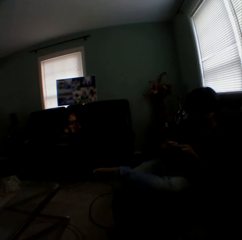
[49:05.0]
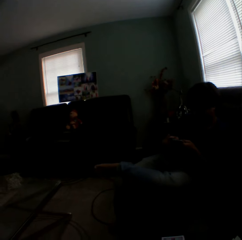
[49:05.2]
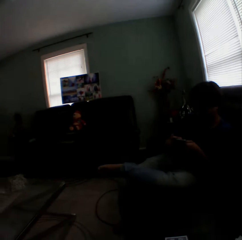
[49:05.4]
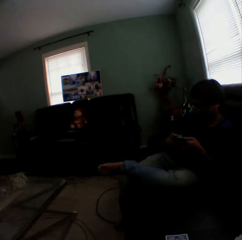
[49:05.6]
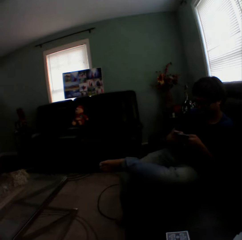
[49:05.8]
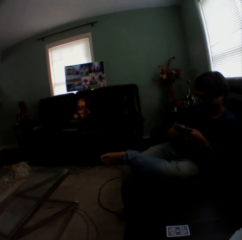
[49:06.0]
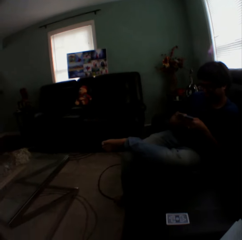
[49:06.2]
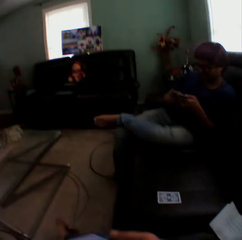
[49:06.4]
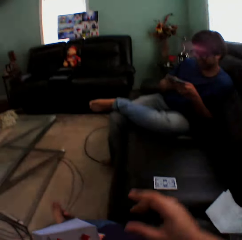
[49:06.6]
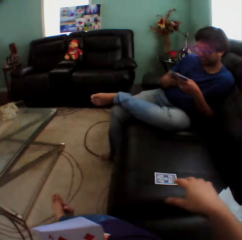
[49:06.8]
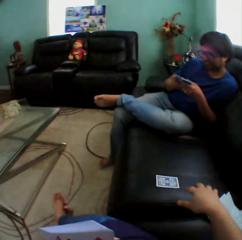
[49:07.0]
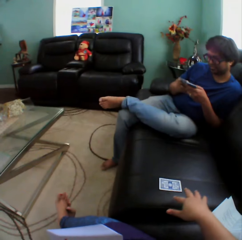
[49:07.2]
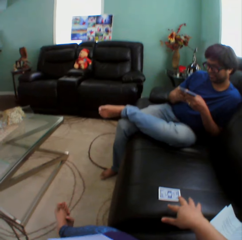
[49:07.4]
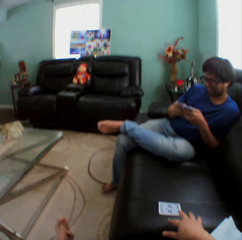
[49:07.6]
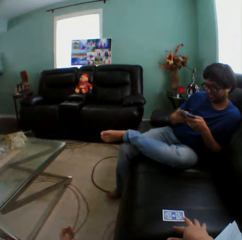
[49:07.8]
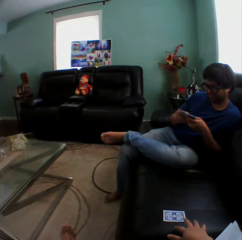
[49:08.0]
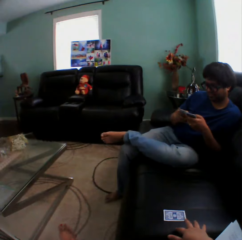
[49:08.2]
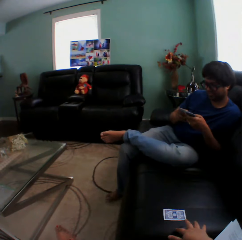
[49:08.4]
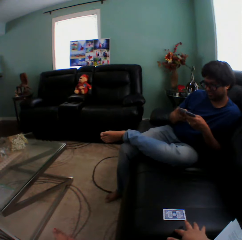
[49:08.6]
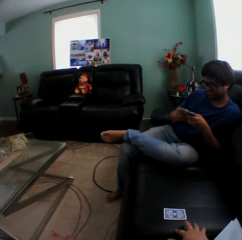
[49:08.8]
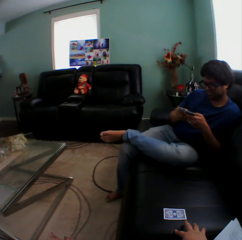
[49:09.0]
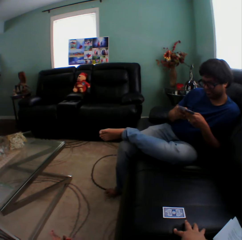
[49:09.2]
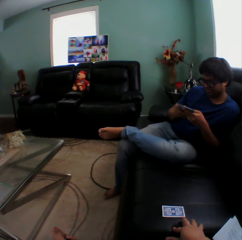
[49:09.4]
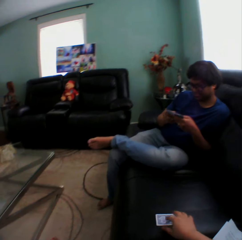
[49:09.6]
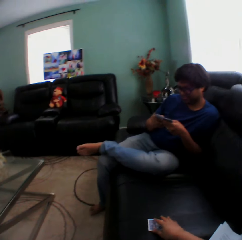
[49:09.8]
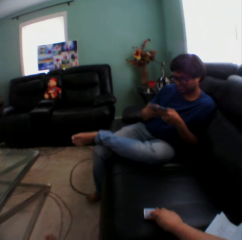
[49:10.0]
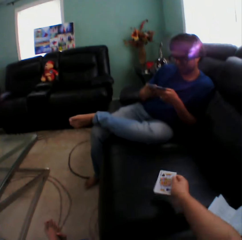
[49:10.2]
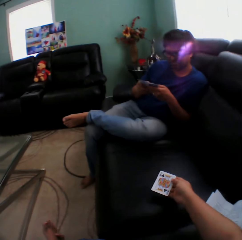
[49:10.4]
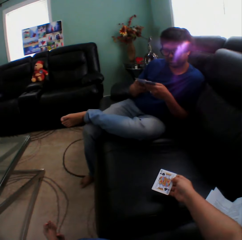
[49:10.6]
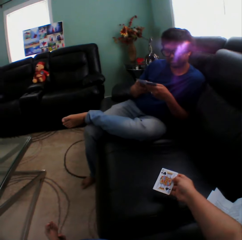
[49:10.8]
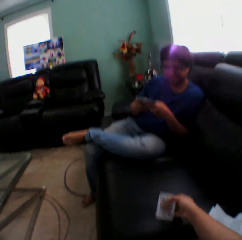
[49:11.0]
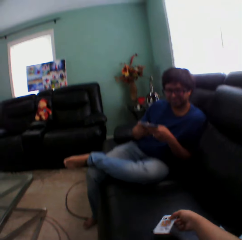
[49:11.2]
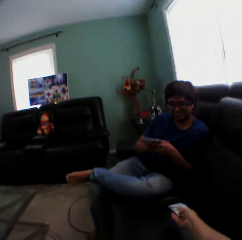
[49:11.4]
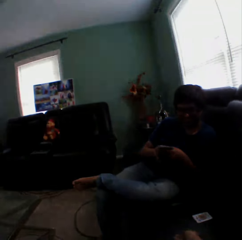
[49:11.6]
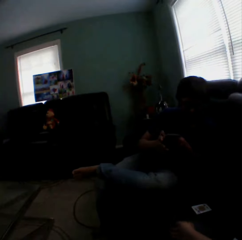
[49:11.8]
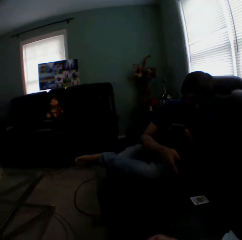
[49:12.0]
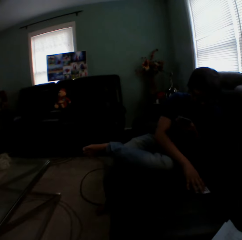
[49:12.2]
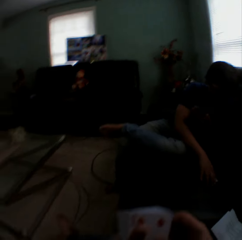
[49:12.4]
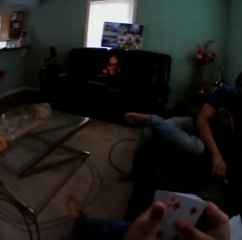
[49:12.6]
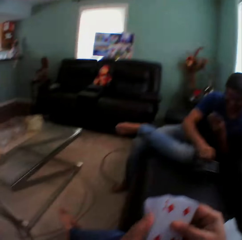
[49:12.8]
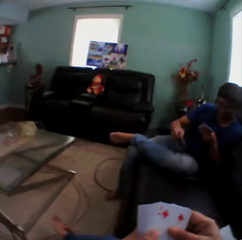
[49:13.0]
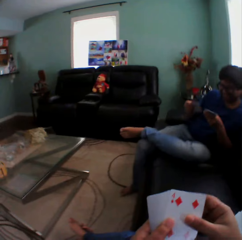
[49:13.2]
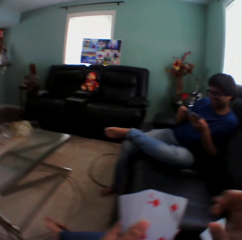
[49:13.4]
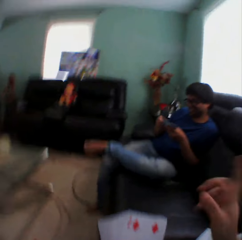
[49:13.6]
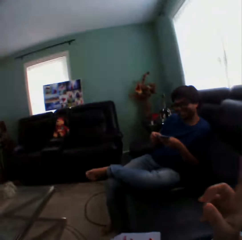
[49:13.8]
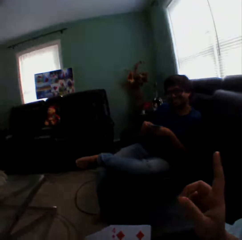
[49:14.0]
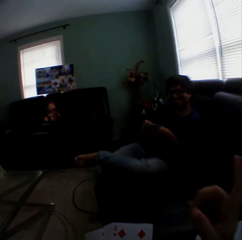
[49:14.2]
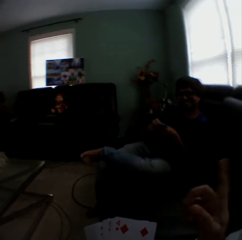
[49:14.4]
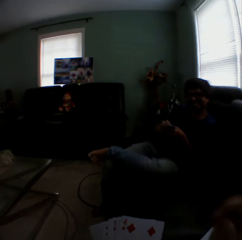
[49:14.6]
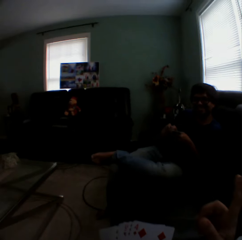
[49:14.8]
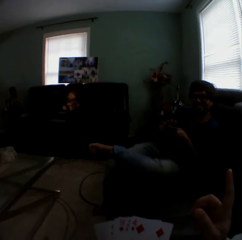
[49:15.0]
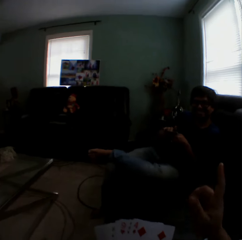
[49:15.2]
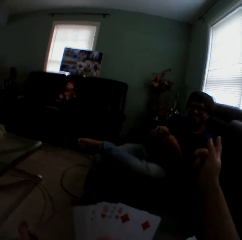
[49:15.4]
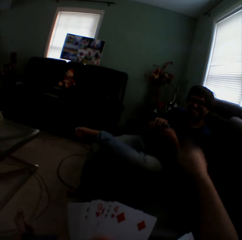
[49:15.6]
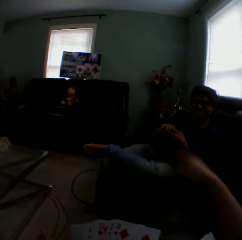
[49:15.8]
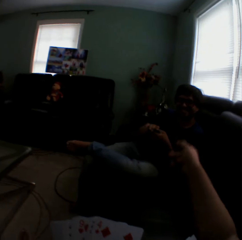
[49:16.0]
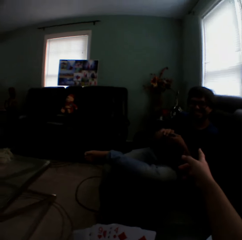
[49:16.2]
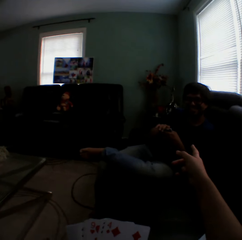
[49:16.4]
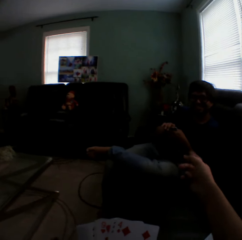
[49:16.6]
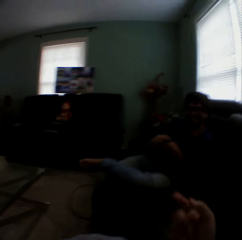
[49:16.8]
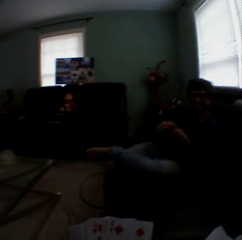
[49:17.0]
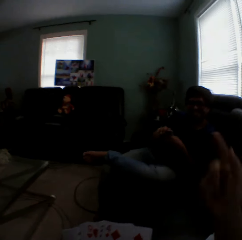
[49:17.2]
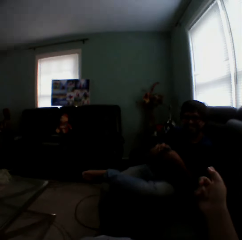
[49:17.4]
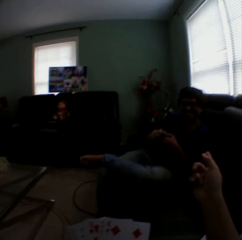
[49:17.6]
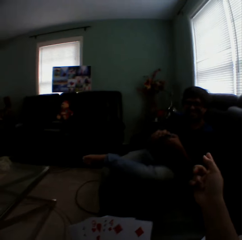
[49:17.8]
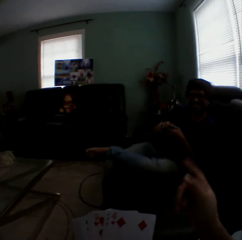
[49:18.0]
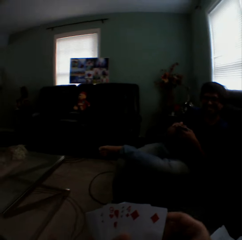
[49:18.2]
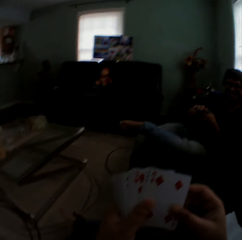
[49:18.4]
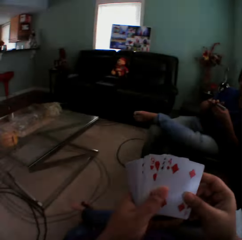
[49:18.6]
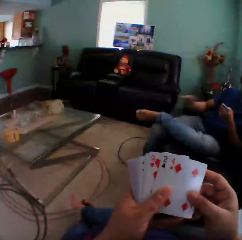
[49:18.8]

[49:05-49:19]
The camera wearer stretches his hand towards the card. They pick up the card. They look at the card. They throw the card towards a man. The man picks up the card. The camera wearer gestures with her finger.

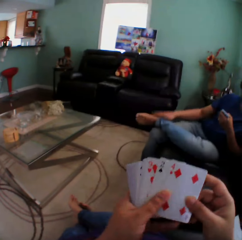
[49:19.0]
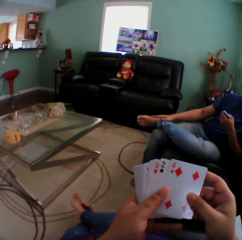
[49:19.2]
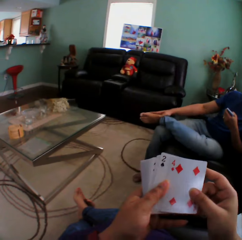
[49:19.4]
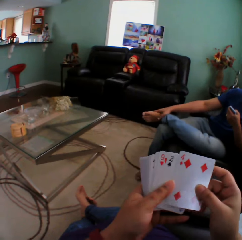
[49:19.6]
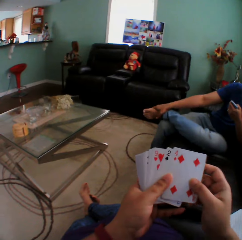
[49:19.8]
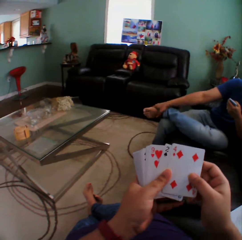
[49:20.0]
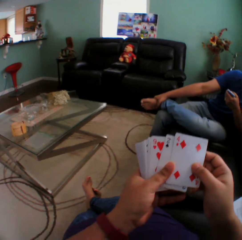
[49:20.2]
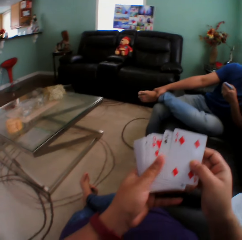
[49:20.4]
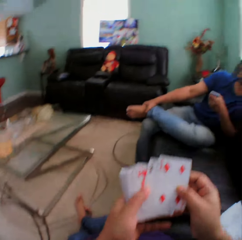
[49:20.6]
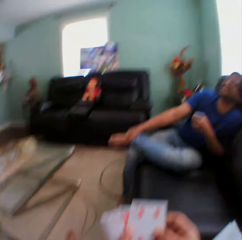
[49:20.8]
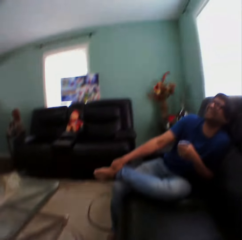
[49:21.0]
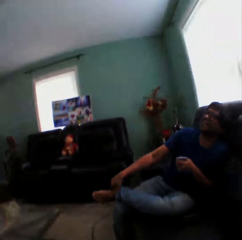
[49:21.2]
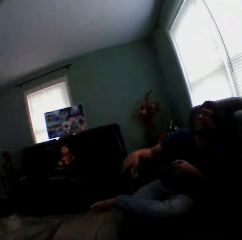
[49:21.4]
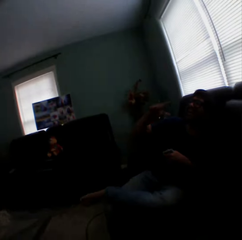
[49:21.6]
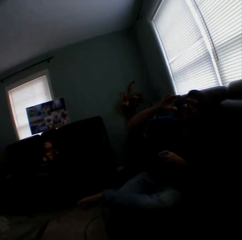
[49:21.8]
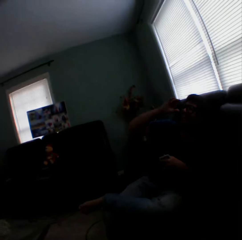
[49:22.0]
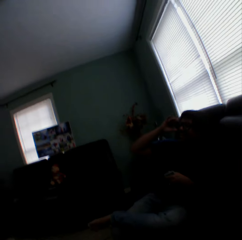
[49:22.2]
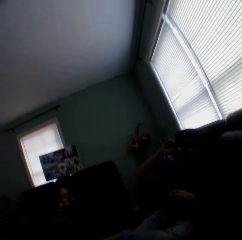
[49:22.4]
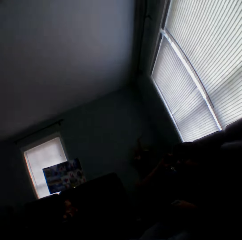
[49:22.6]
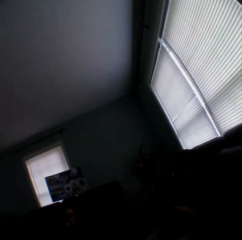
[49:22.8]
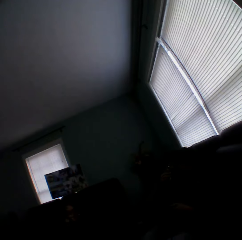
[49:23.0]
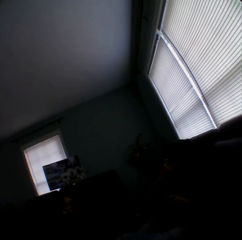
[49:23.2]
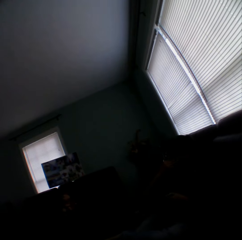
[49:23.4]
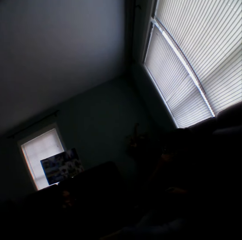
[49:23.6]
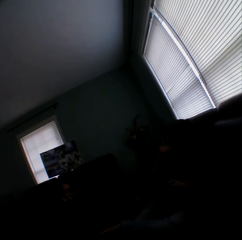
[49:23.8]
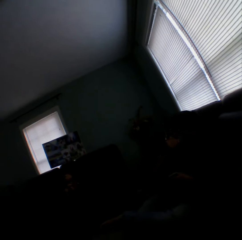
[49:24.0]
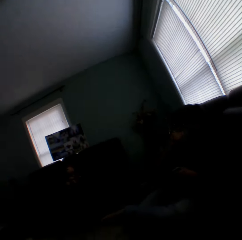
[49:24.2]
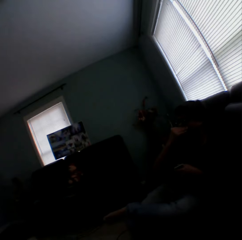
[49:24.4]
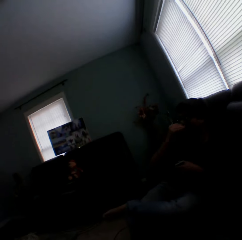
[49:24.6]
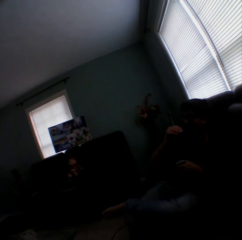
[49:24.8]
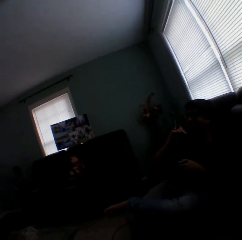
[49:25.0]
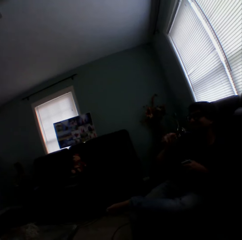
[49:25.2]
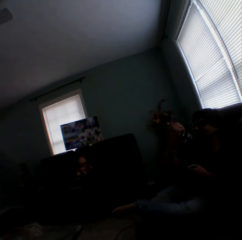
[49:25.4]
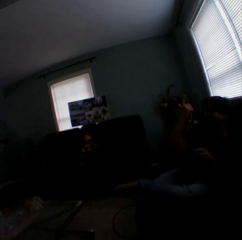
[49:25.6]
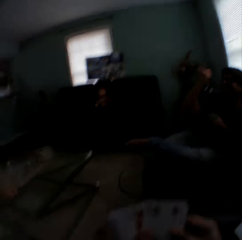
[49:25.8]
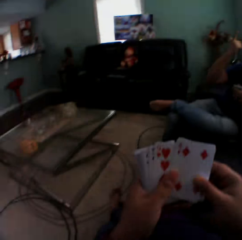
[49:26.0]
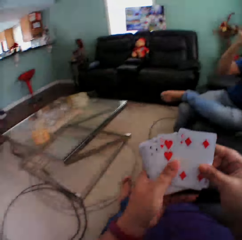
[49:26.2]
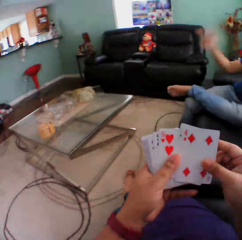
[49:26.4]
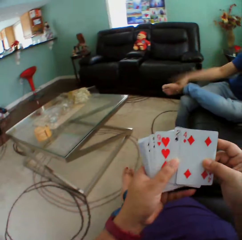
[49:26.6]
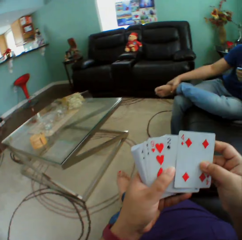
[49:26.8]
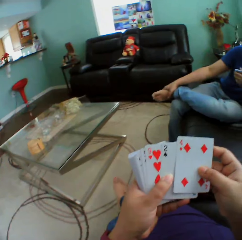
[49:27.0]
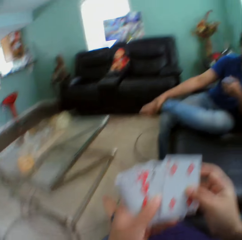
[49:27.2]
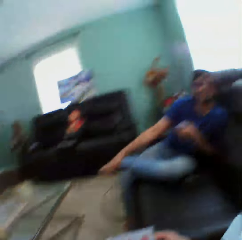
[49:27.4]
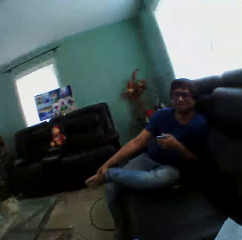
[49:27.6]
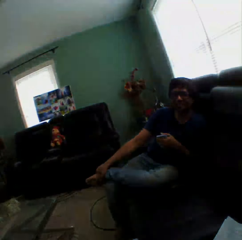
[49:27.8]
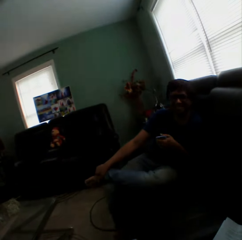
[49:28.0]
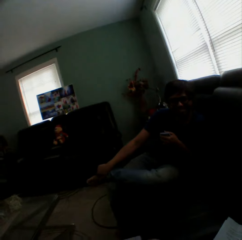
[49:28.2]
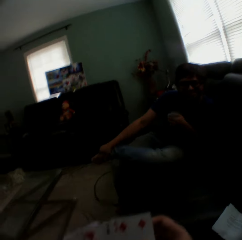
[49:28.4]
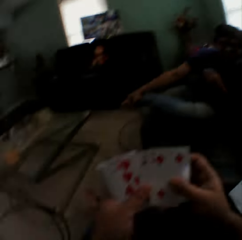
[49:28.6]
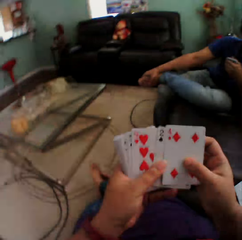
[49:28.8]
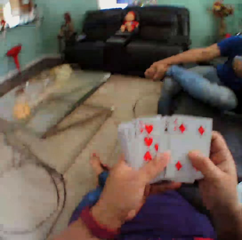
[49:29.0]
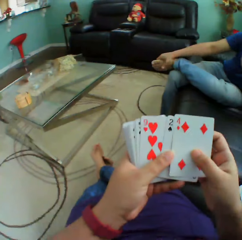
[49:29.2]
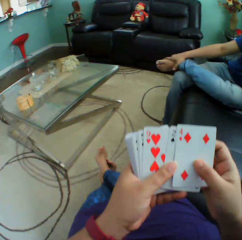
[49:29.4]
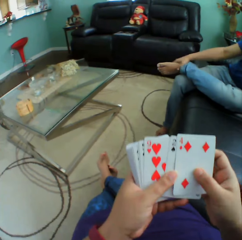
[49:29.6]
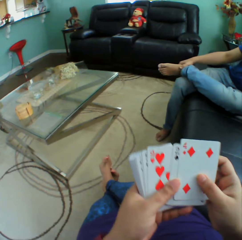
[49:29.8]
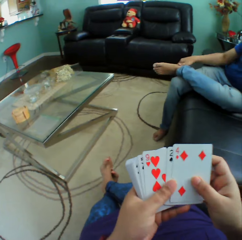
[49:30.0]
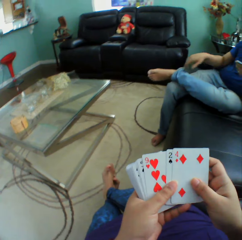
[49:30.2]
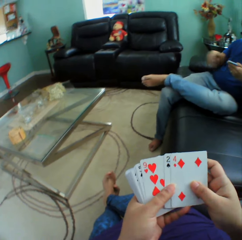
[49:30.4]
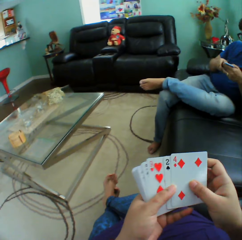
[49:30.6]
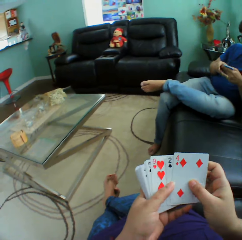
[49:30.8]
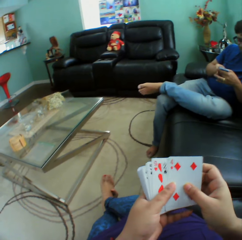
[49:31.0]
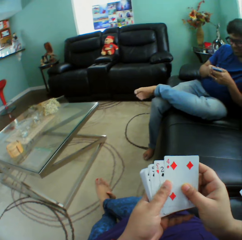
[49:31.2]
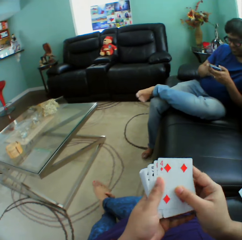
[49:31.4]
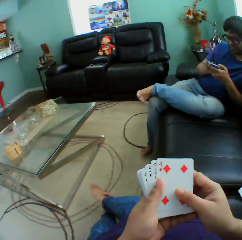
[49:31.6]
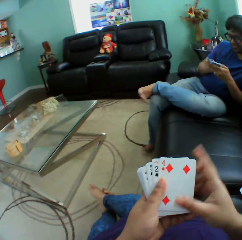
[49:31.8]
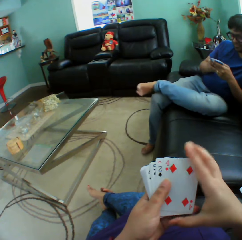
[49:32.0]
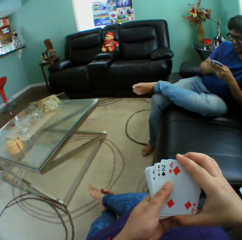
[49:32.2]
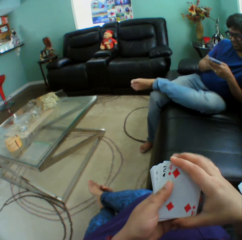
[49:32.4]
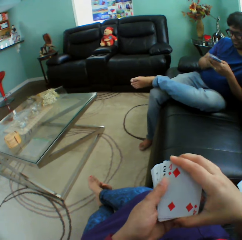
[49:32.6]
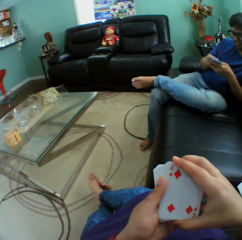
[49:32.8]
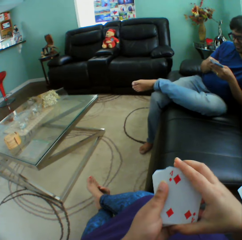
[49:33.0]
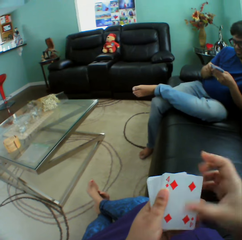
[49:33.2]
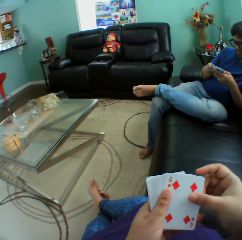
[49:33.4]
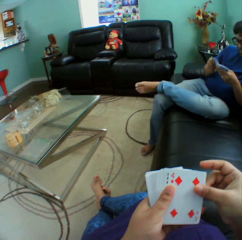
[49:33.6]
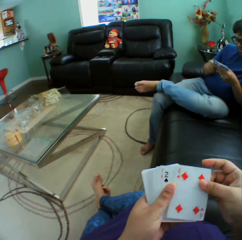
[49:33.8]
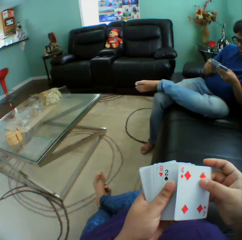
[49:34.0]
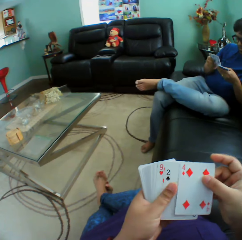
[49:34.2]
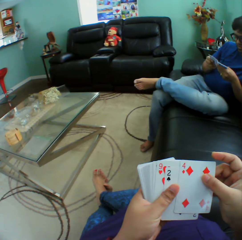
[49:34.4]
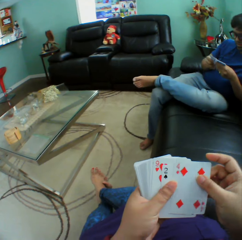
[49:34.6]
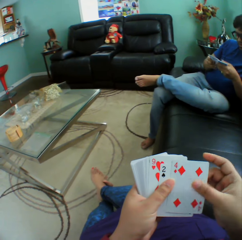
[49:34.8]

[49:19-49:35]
A man lifts his hand. The man moves his hand. The camera wearer shuffles the cards.
